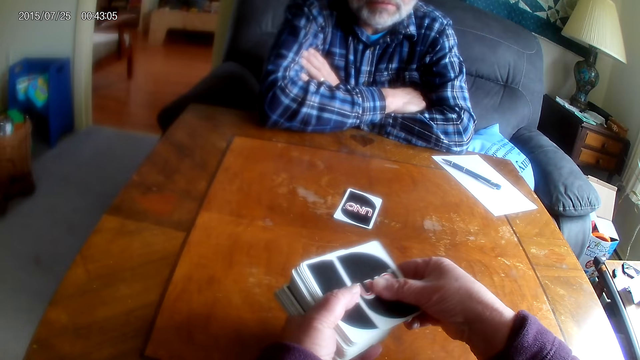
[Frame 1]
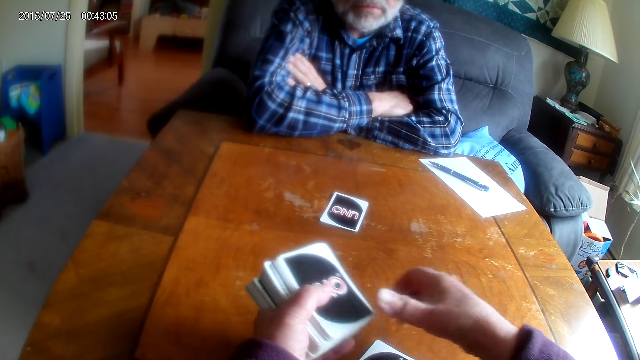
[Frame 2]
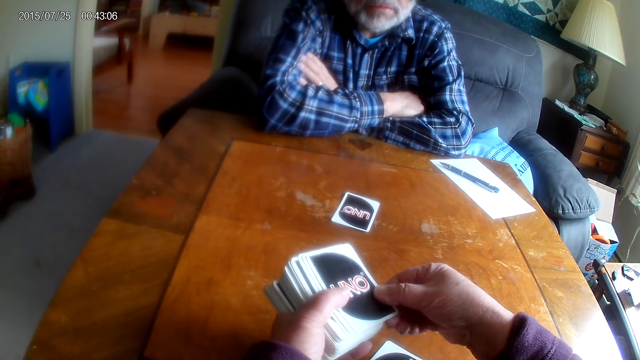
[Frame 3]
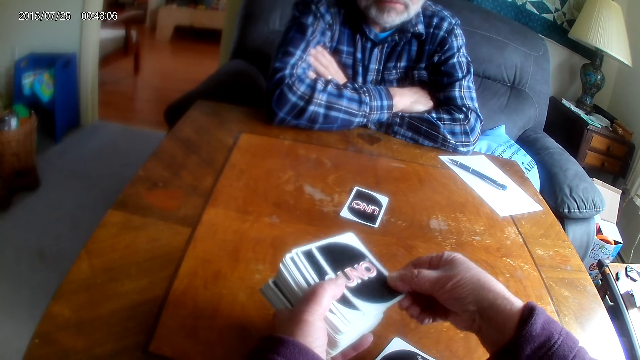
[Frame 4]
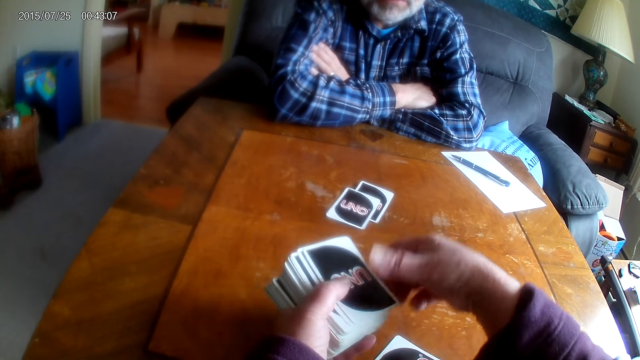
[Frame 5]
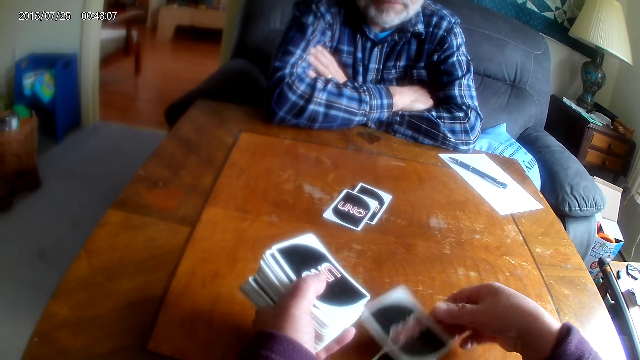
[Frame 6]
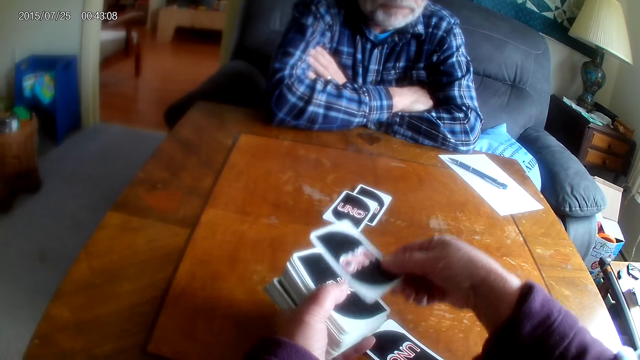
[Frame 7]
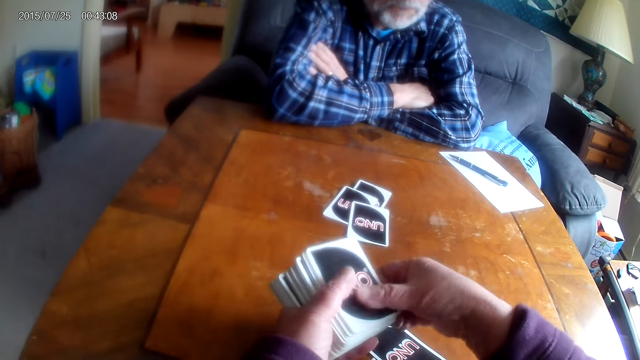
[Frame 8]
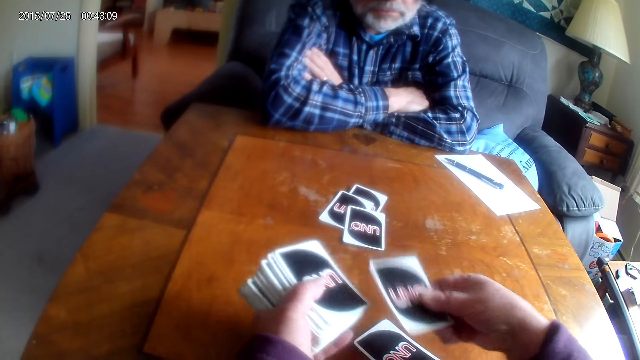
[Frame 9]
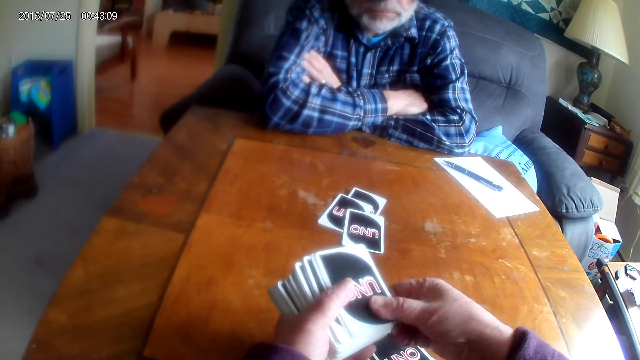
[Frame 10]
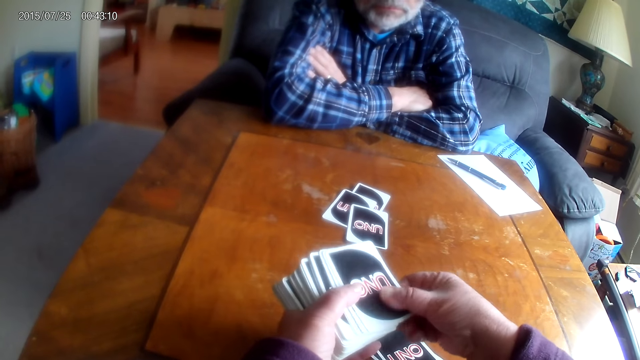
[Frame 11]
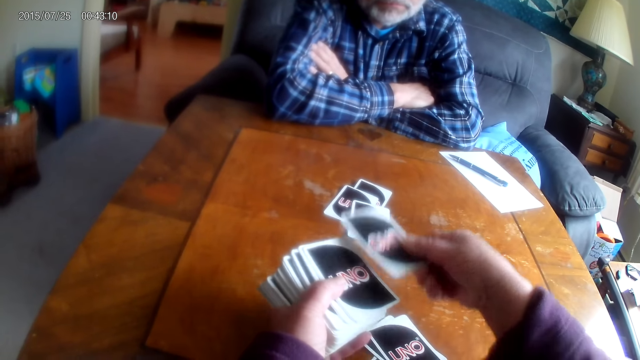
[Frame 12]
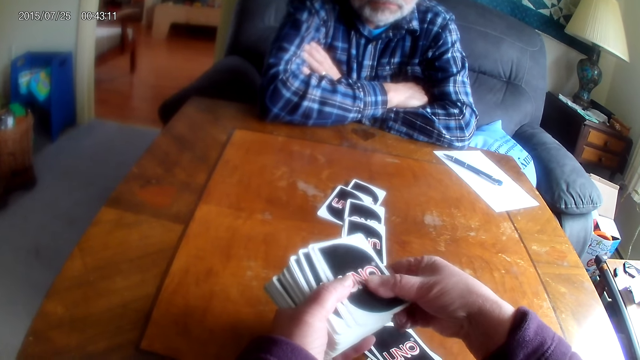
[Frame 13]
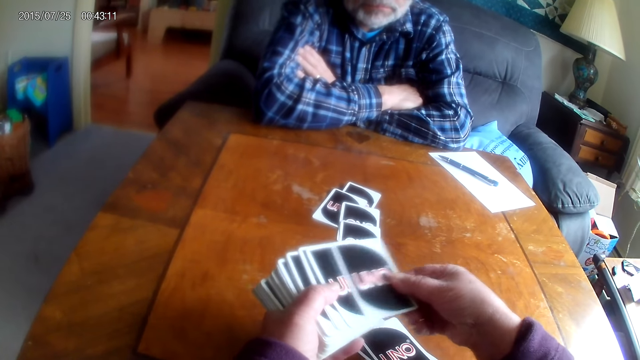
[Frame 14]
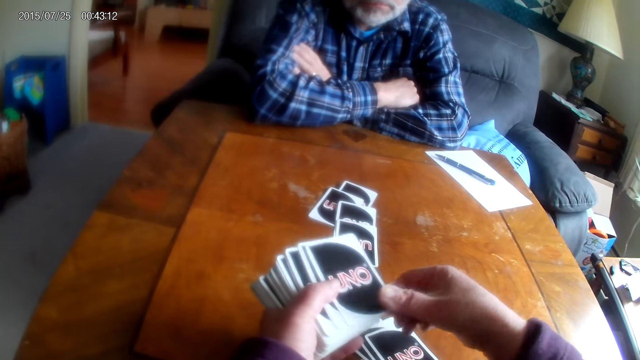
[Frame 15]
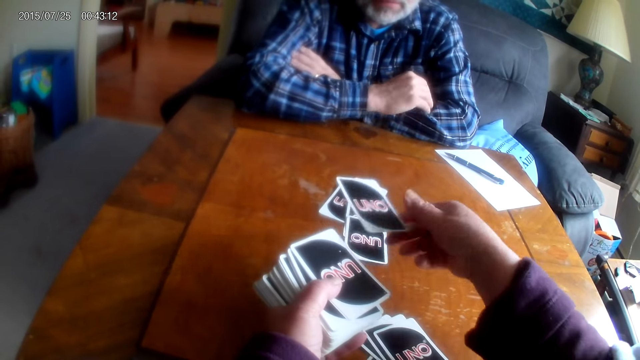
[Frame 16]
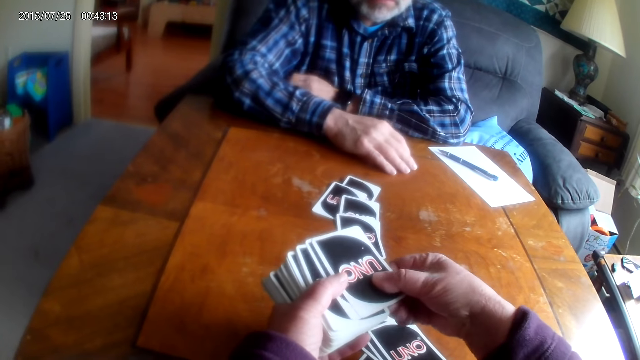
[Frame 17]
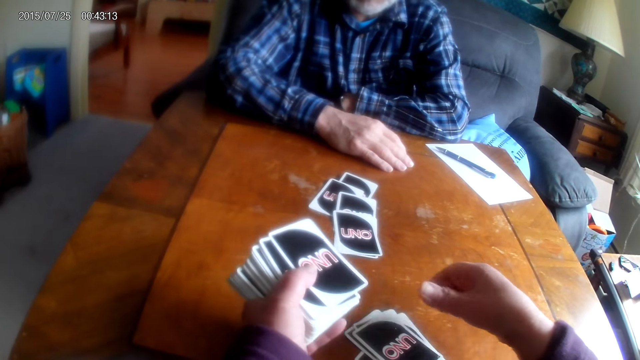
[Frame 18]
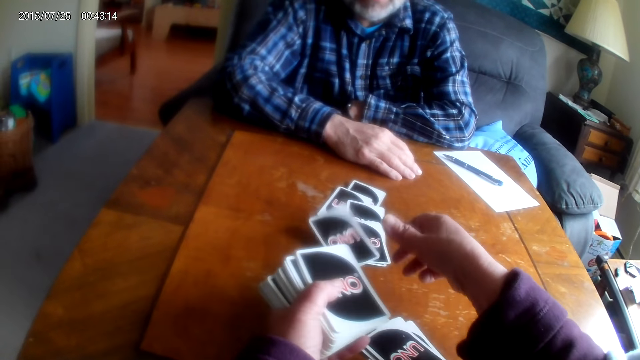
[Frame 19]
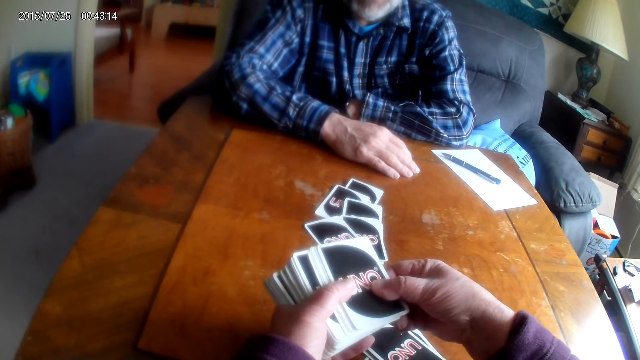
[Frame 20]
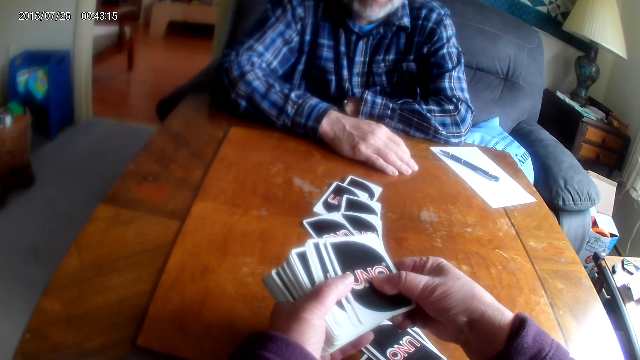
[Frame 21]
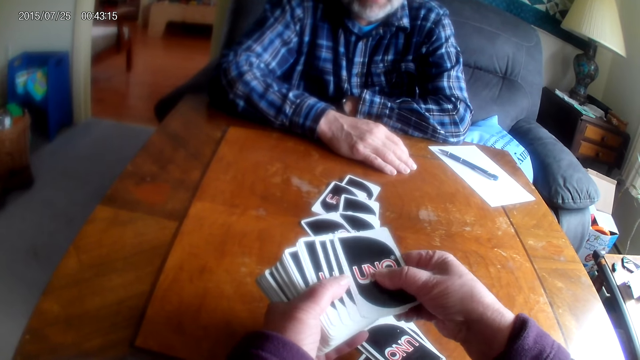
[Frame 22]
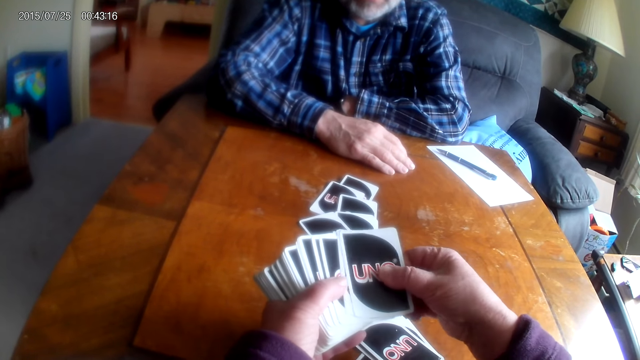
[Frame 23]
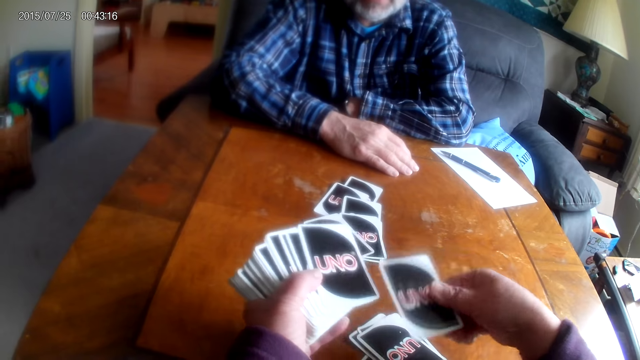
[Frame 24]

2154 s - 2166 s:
The camera wearer distributes cards to a person. The person puts the playing cards on the table. The camera wearer places the cards to her side. She distributes the cards to herself. She places the cards at her side. She distributes the cards to the person. She places the cards at her side. She distributes the cards to the person. She distributes the cards.

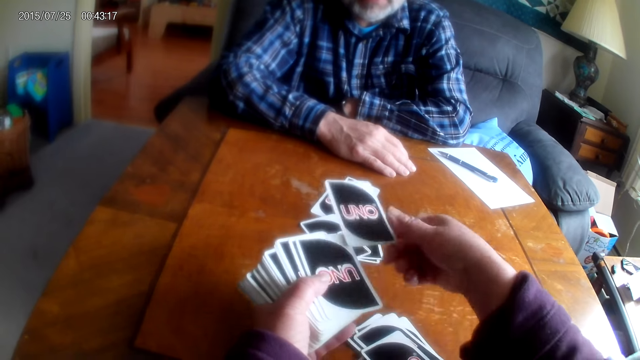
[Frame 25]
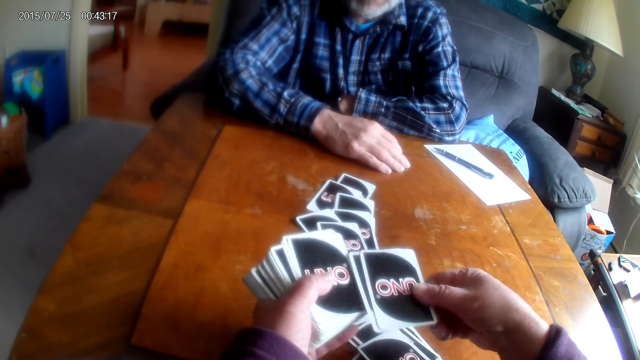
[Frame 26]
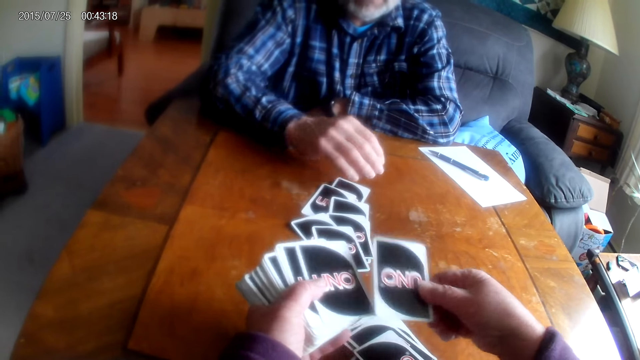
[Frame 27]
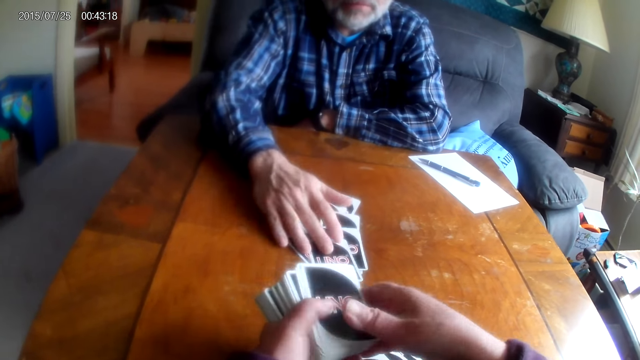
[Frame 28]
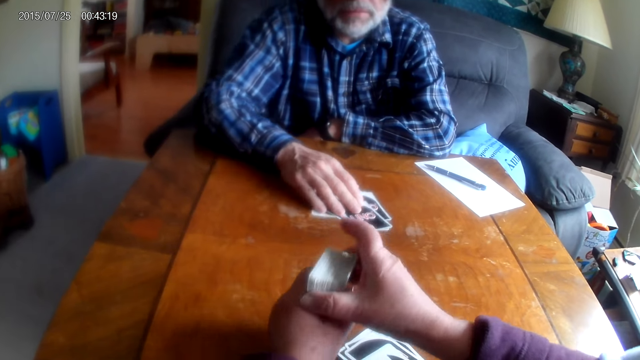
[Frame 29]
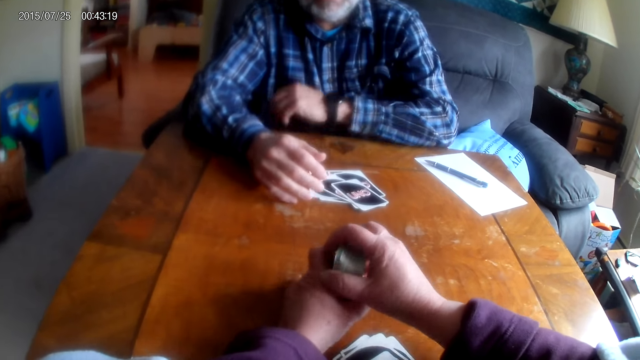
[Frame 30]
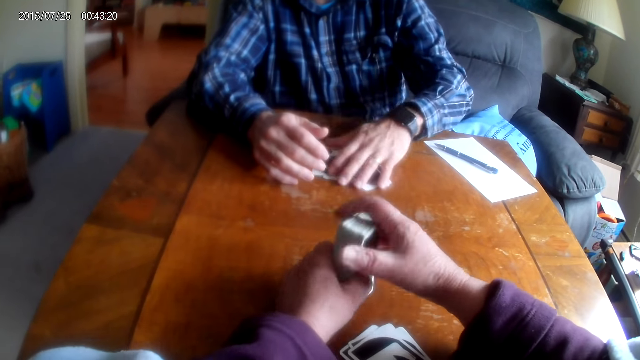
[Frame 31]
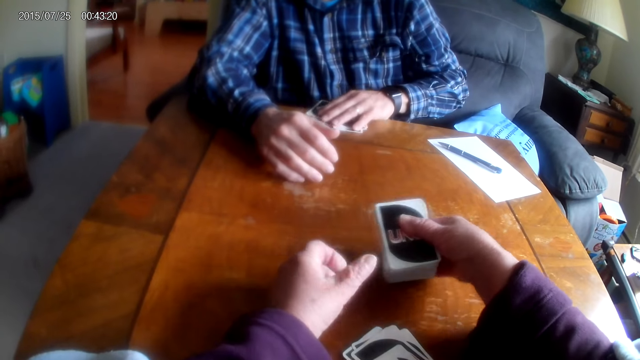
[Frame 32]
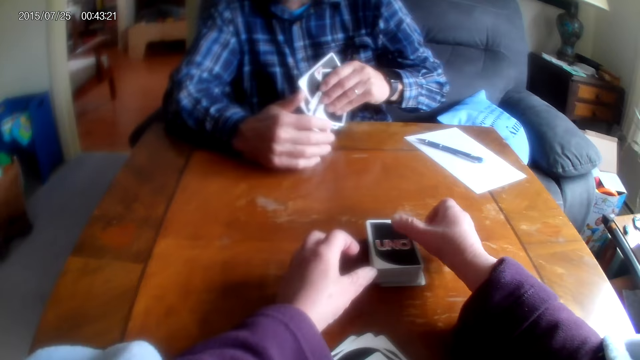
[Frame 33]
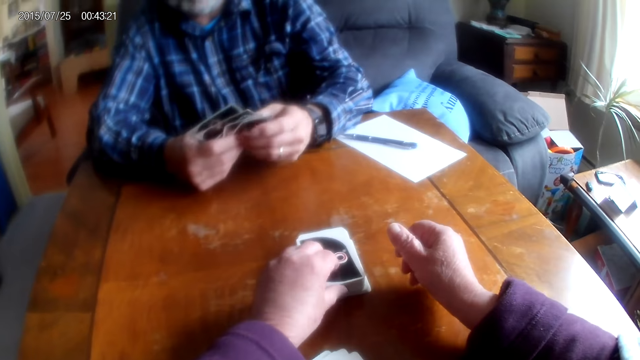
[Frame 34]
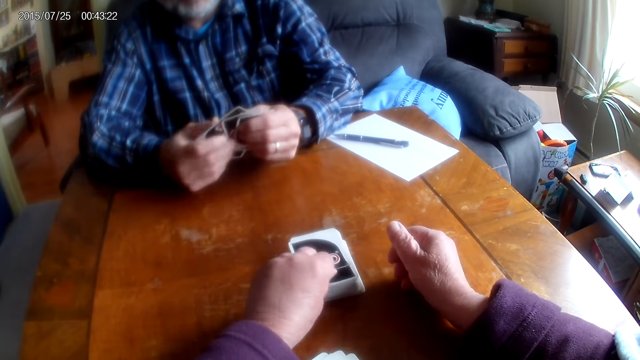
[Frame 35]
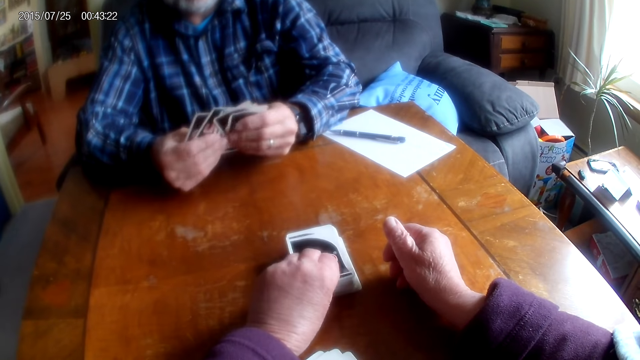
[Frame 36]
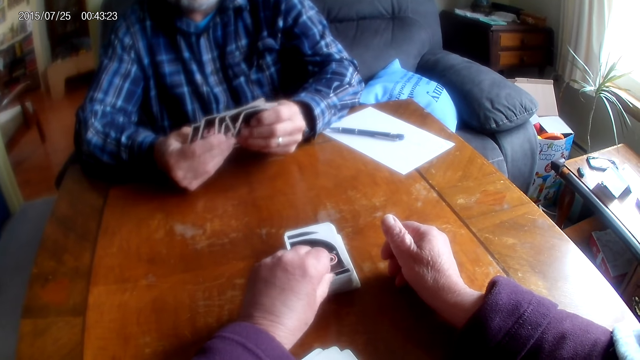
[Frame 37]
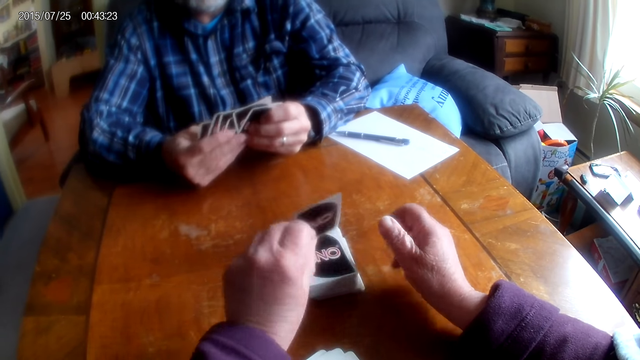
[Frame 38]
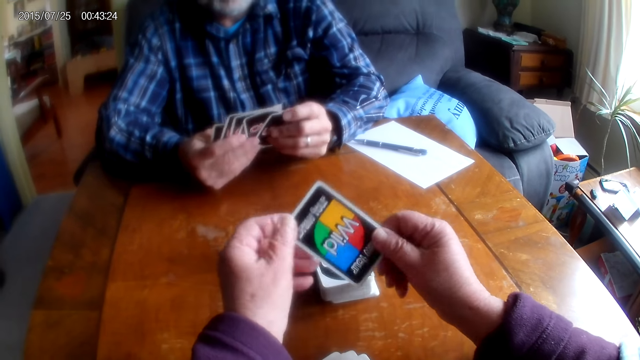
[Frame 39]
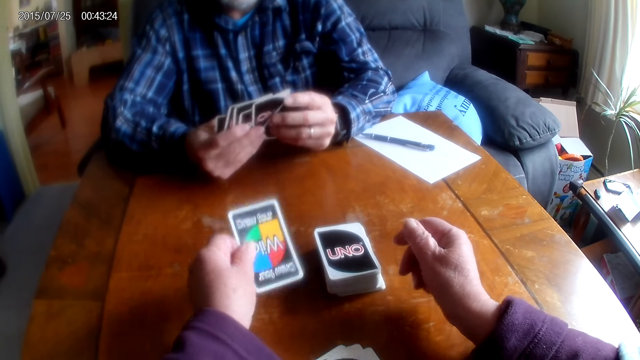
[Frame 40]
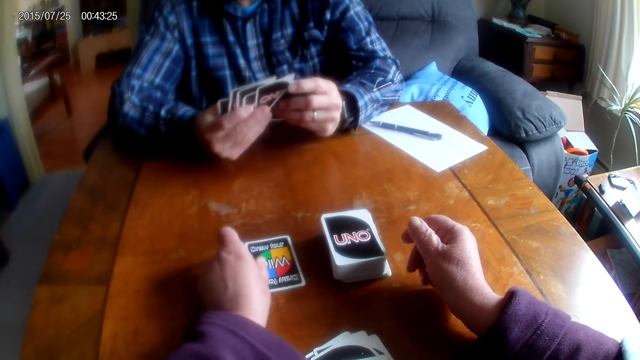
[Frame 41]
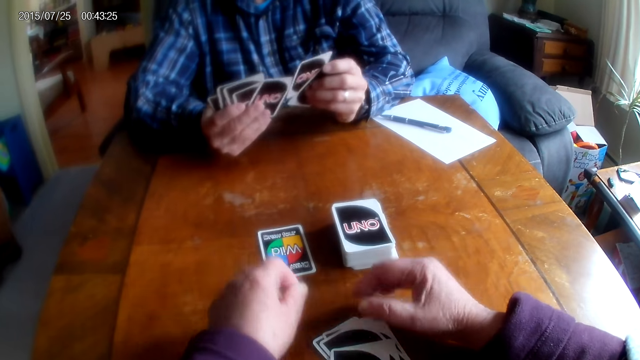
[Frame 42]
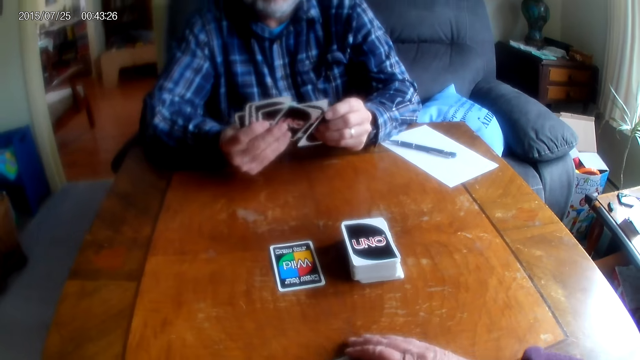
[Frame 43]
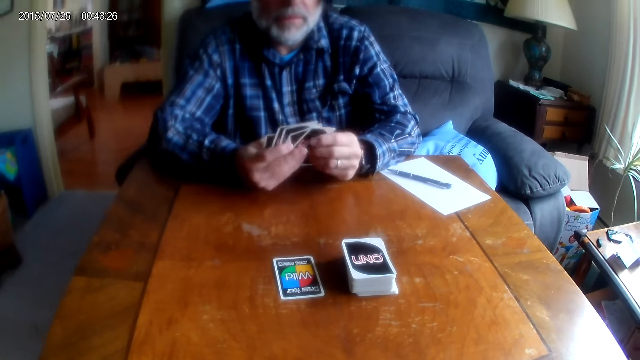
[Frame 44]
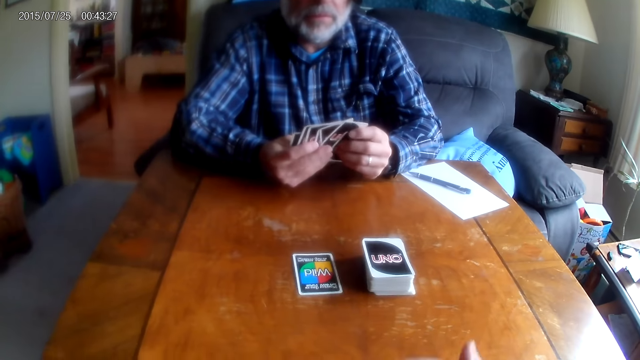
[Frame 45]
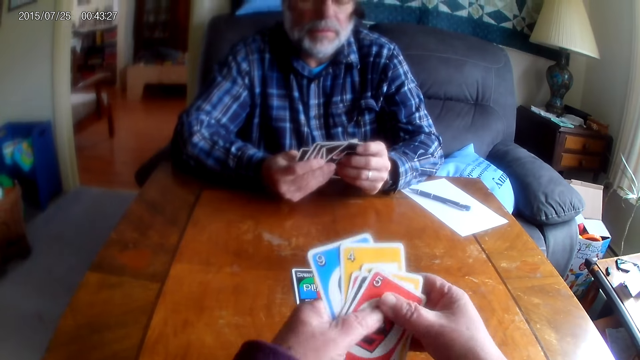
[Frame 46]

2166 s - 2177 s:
A man pushes the cards to his side. The camera wearer places the cards on the table. They pick up the playing cards from the table.
